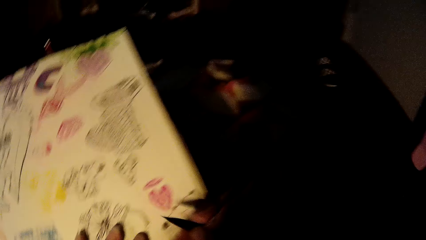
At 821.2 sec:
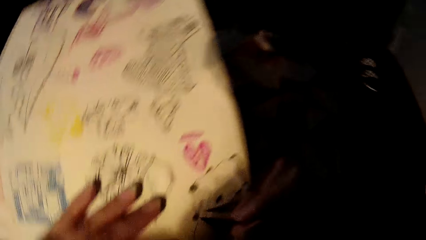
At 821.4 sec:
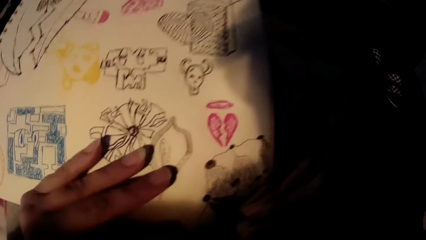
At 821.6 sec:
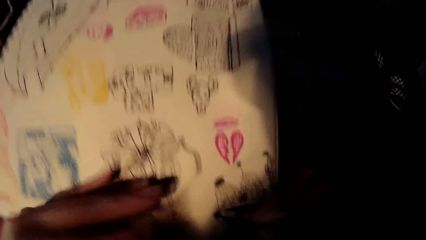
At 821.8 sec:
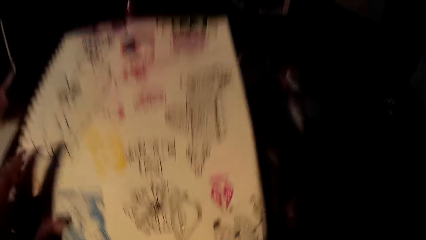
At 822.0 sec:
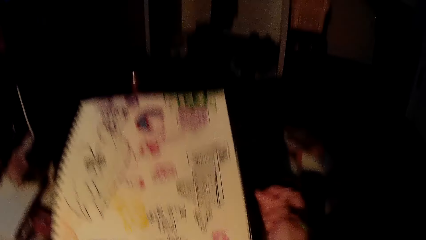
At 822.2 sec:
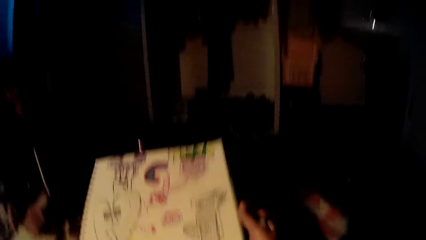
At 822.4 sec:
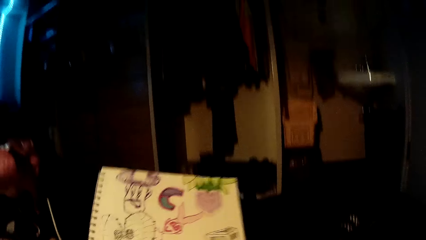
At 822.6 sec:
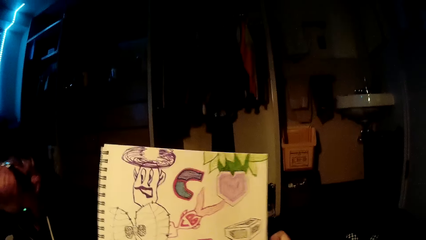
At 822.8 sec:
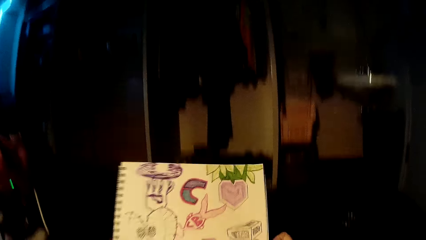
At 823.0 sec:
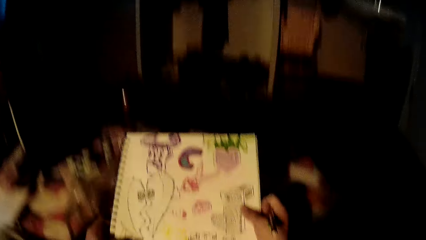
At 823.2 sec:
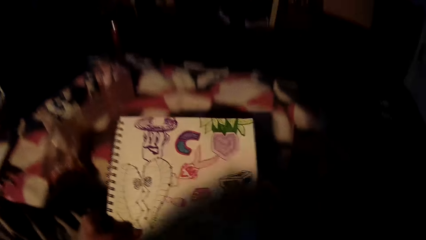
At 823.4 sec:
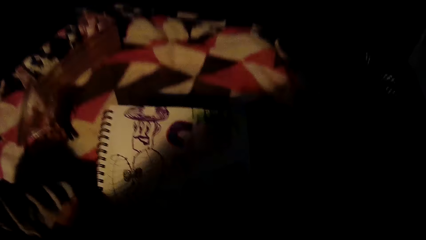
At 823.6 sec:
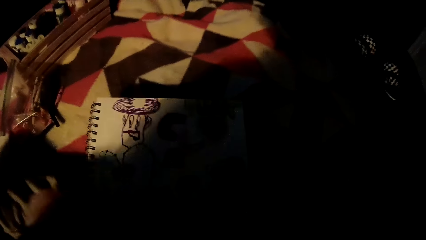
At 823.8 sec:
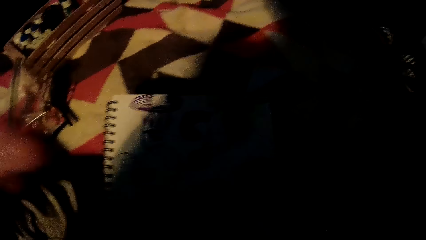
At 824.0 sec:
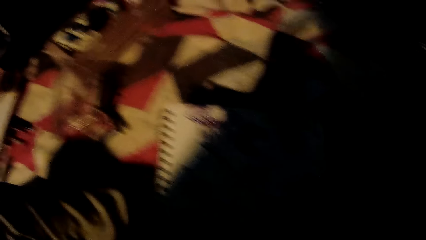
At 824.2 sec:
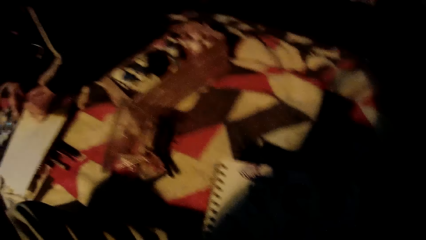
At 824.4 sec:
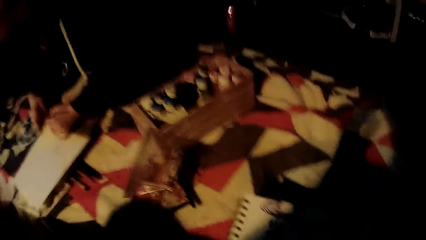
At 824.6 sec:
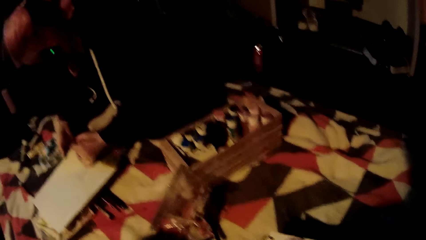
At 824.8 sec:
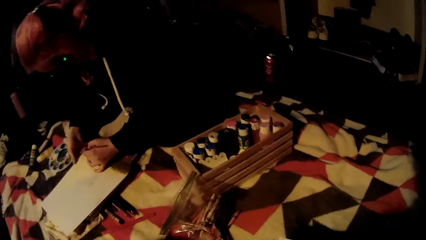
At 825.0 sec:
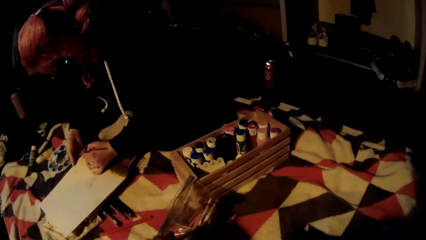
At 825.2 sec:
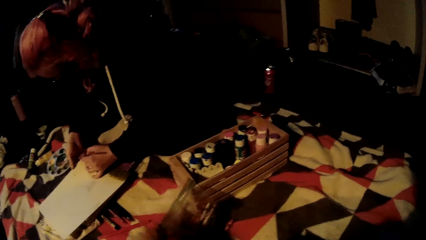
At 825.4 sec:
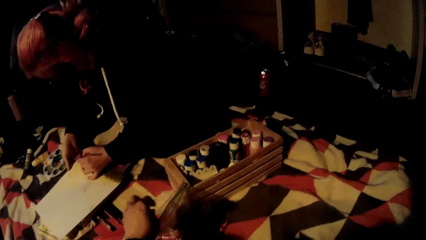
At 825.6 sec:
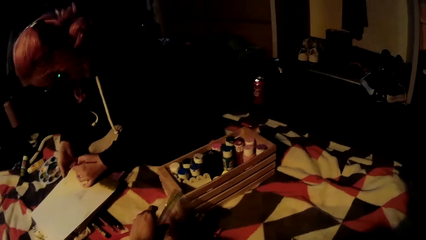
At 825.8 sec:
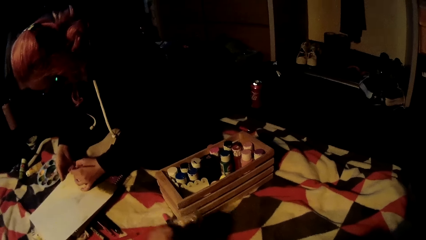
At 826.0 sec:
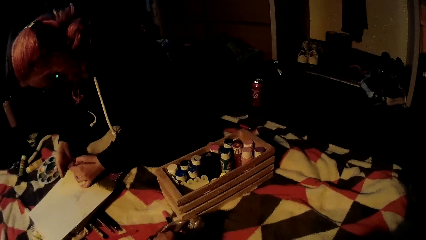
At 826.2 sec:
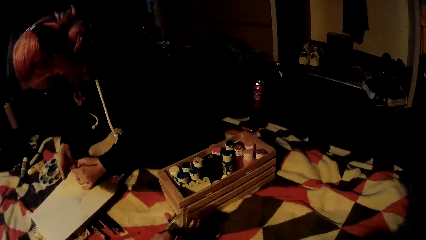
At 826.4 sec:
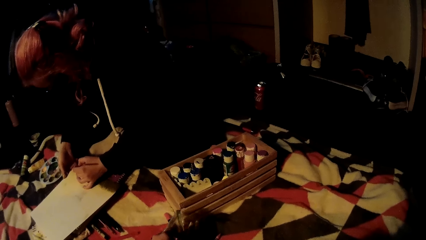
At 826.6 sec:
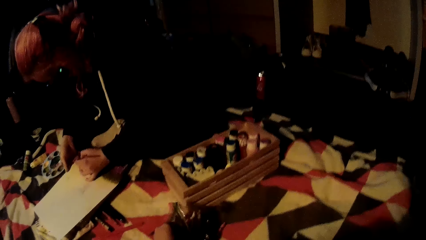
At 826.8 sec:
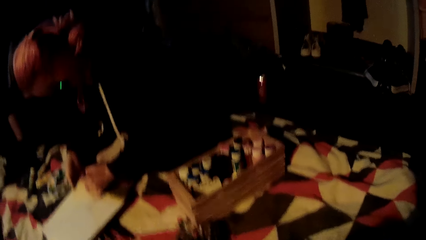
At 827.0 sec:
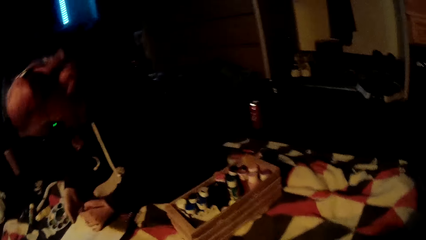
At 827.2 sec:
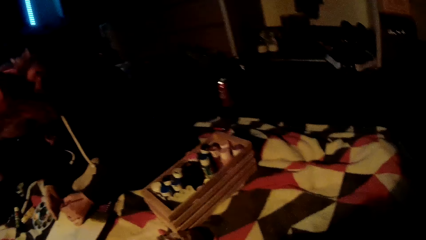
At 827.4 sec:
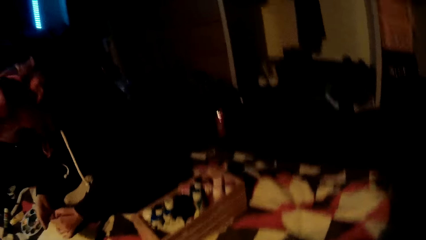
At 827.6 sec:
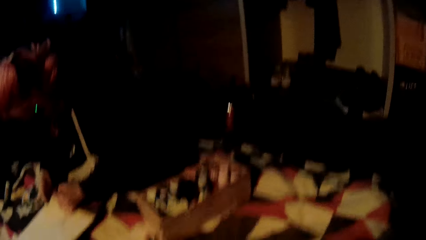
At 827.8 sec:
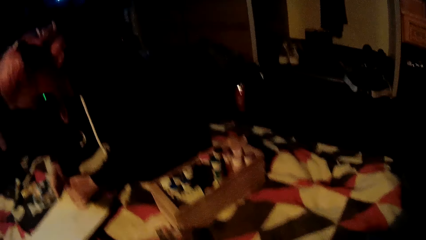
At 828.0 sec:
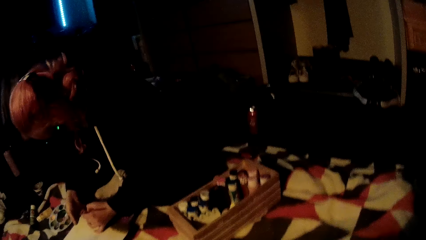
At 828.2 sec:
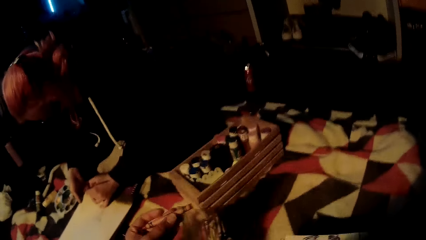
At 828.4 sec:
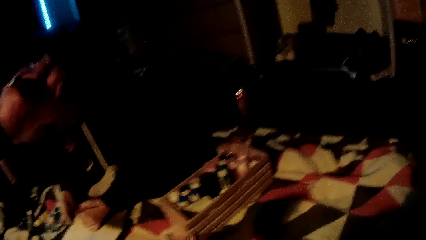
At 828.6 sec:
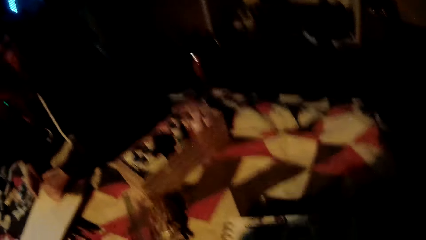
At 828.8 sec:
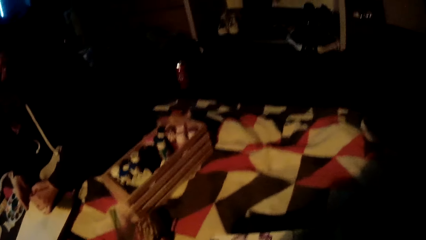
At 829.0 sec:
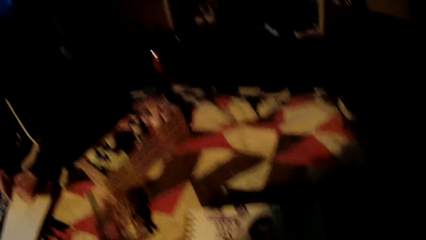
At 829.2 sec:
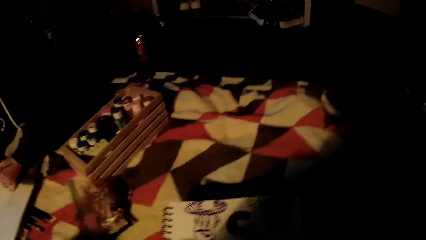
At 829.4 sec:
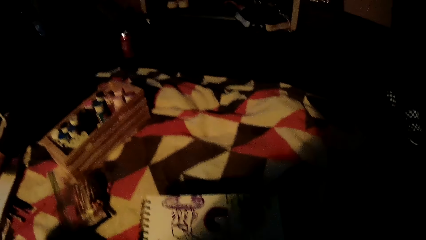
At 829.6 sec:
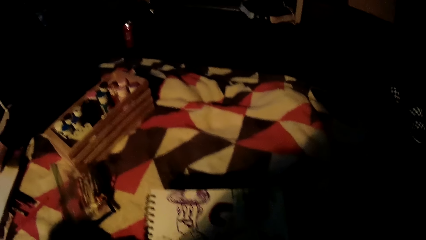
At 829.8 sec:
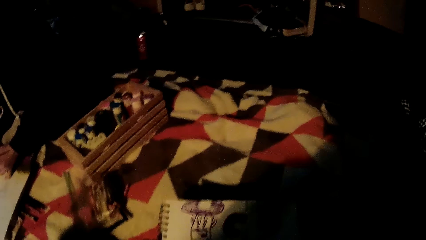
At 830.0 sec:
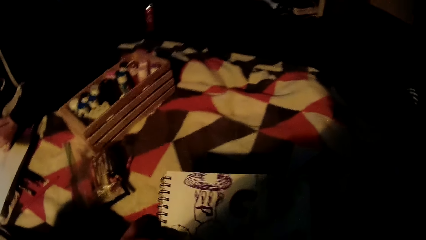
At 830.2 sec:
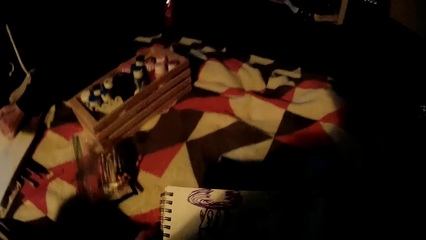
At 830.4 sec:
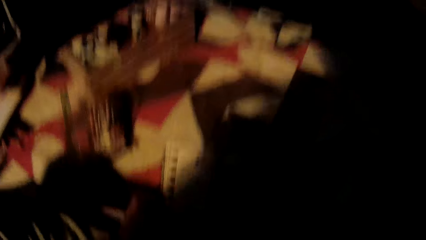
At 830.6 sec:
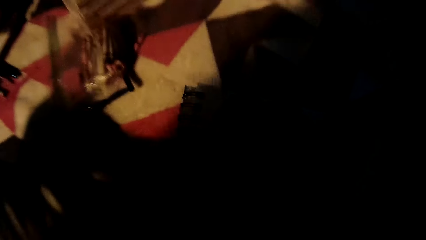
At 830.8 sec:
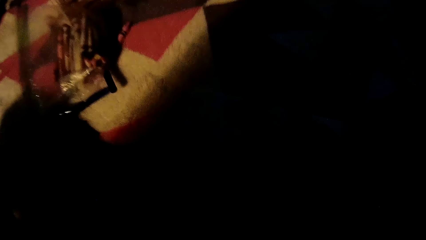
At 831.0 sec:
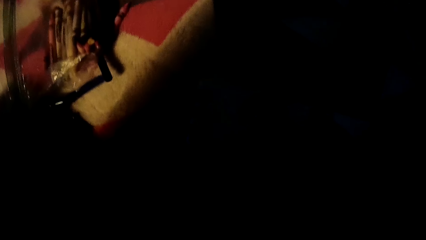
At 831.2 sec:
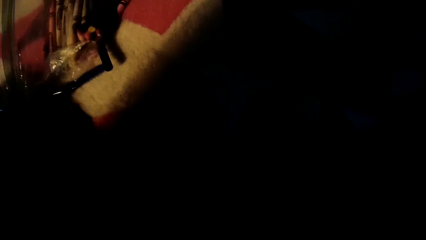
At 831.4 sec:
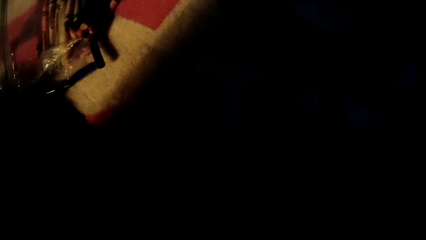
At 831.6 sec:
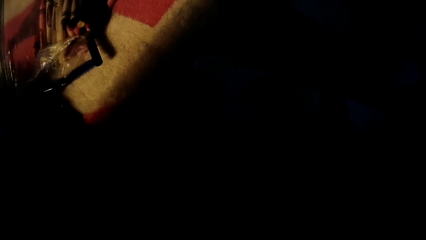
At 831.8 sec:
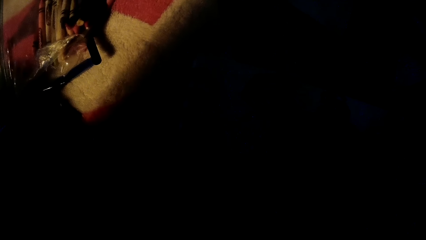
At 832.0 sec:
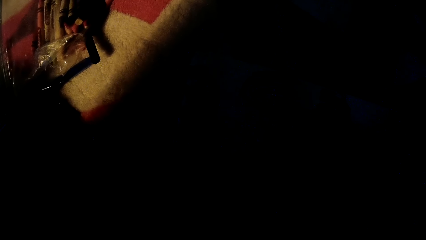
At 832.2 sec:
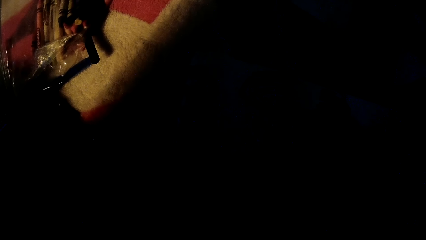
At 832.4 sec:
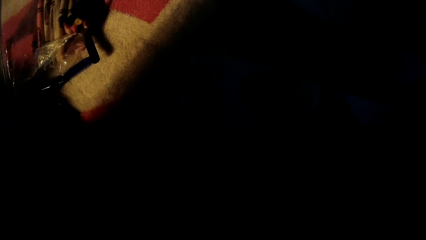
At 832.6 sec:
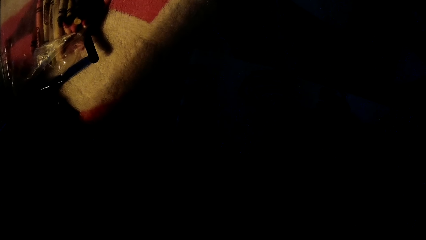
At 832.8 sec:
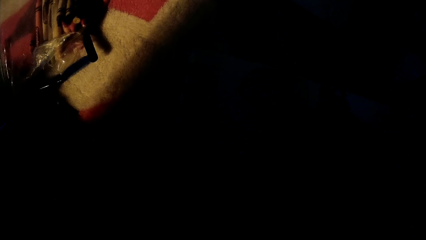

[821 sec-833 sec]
The camera wearer lifts the drawing pen. He draws on the drawing-pad with the pen in his right hand. He adjusts the drawing-pad with his hands. He lifts the drawing card with both hands. He places the drawing-pad on the bed with his hands. A woman paints on the book with the paint brush in her left hand. The camera wearer picks a crayon from a bag with her left hand. He touches the plastic bag. He does something.
